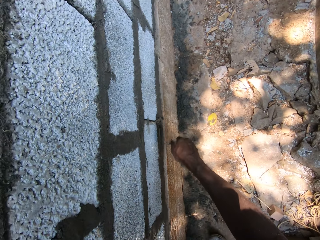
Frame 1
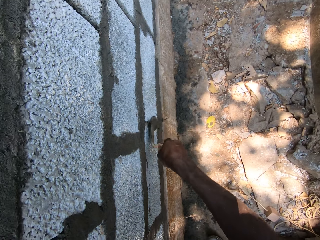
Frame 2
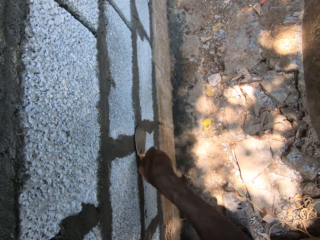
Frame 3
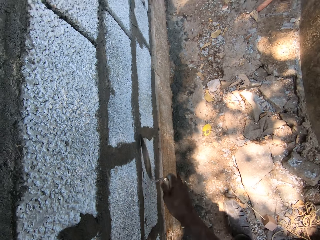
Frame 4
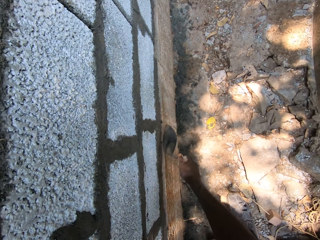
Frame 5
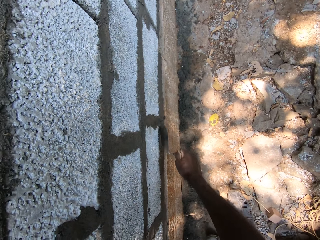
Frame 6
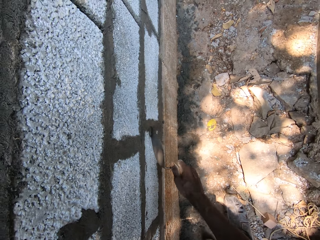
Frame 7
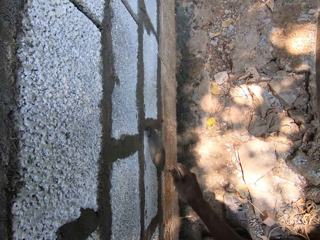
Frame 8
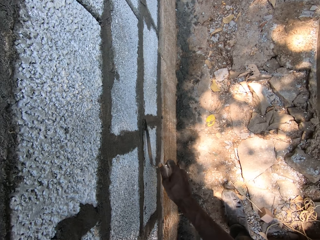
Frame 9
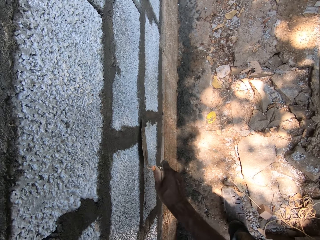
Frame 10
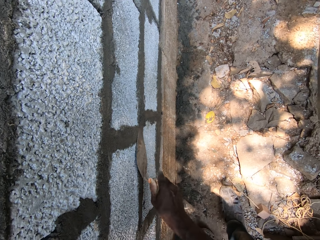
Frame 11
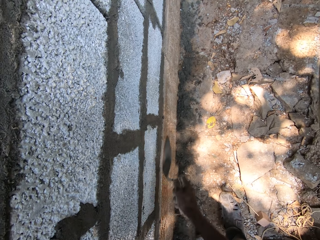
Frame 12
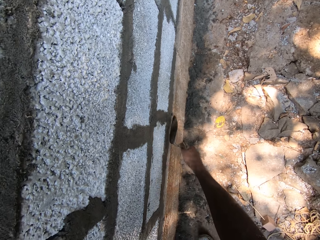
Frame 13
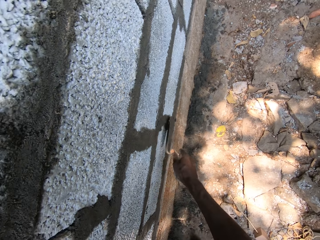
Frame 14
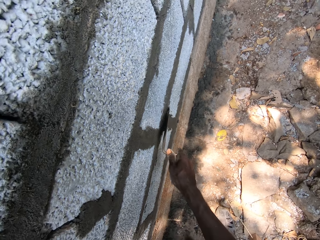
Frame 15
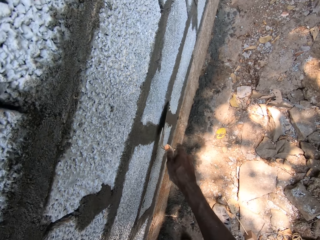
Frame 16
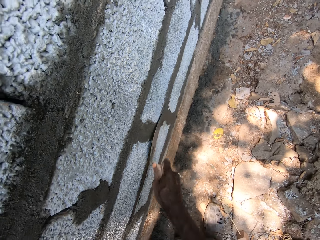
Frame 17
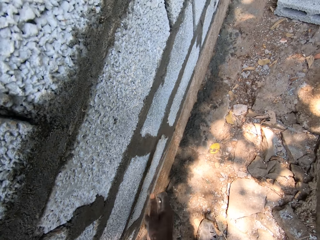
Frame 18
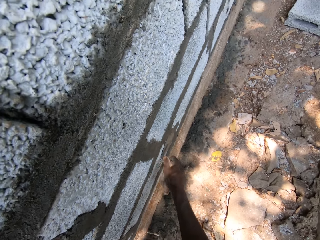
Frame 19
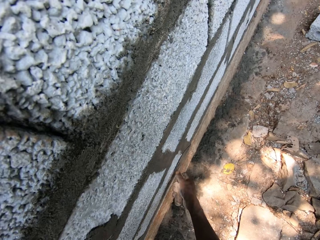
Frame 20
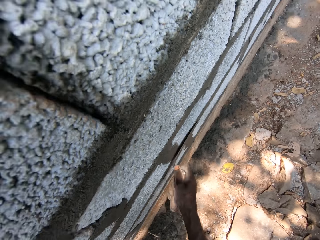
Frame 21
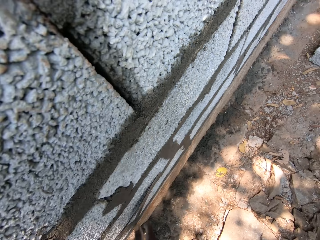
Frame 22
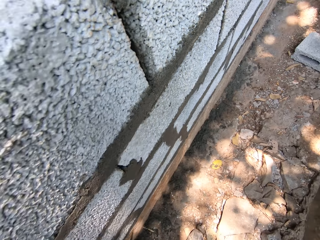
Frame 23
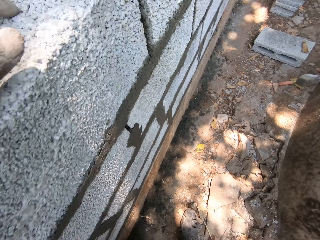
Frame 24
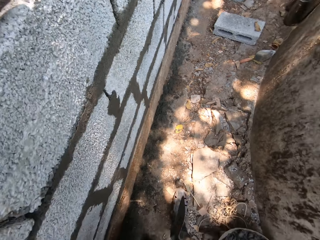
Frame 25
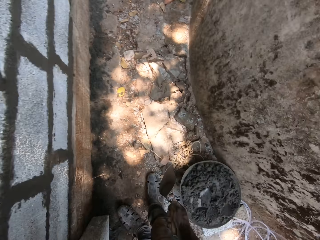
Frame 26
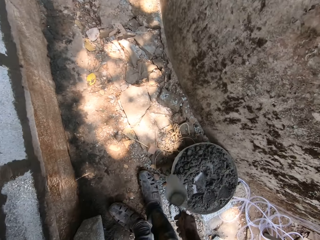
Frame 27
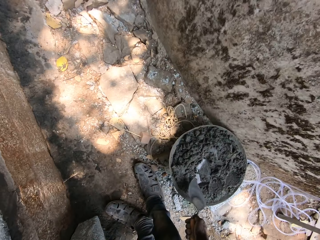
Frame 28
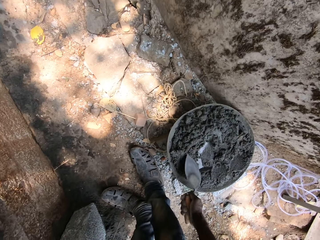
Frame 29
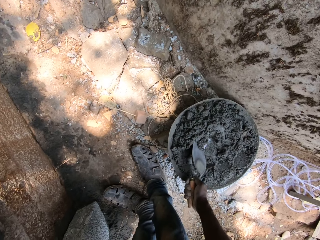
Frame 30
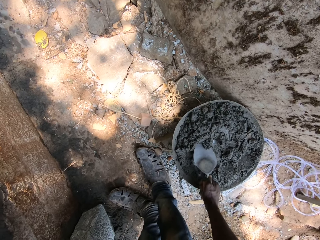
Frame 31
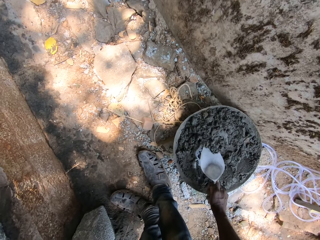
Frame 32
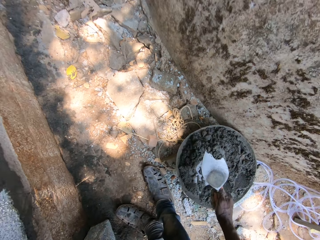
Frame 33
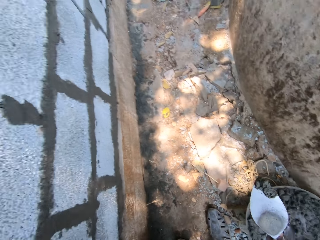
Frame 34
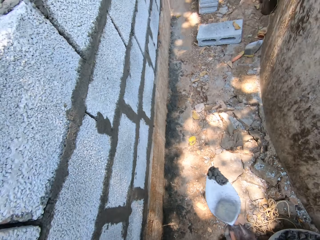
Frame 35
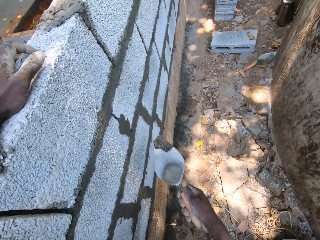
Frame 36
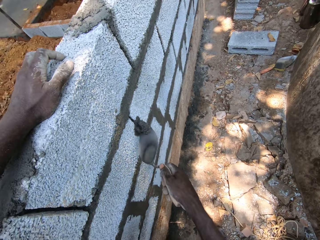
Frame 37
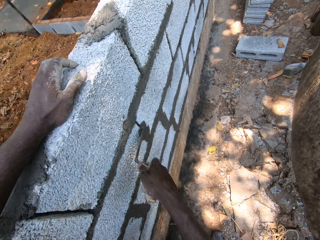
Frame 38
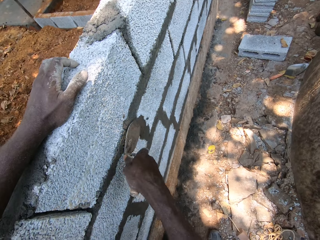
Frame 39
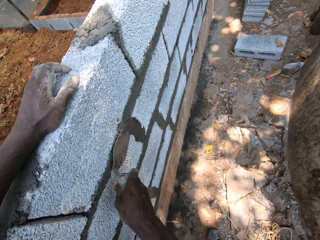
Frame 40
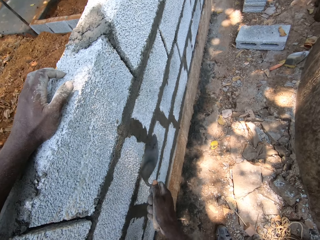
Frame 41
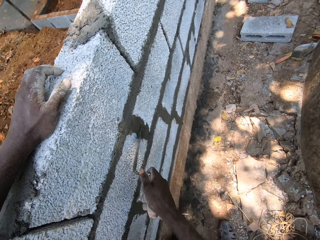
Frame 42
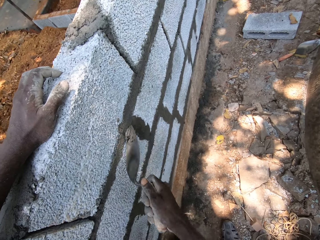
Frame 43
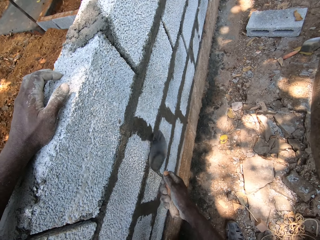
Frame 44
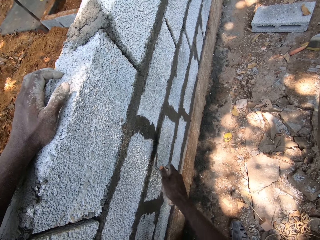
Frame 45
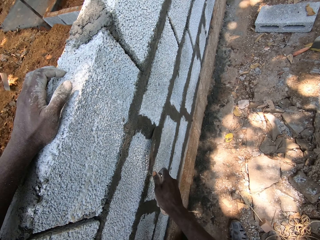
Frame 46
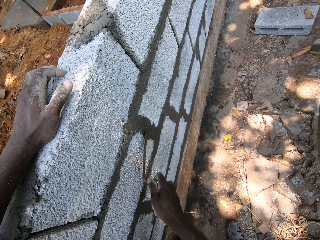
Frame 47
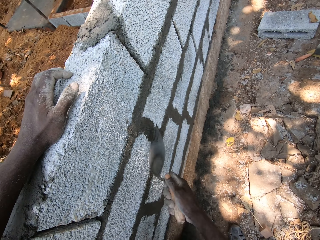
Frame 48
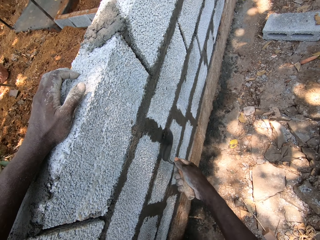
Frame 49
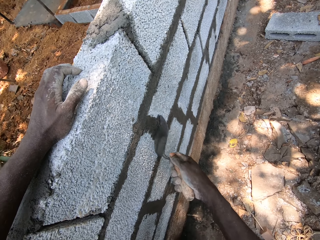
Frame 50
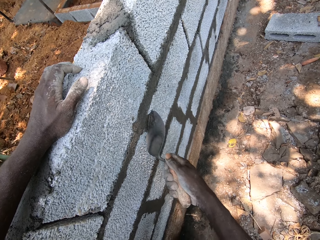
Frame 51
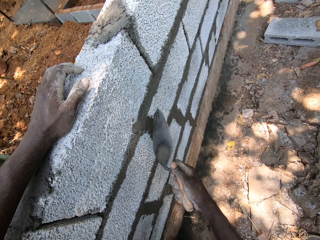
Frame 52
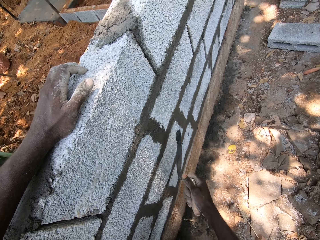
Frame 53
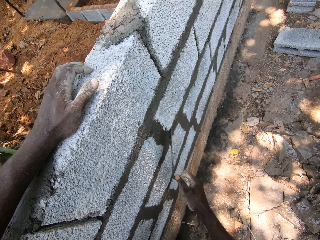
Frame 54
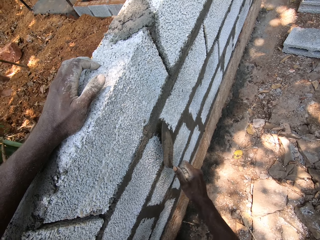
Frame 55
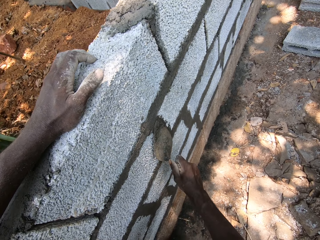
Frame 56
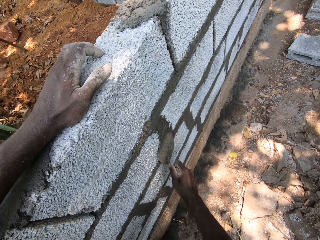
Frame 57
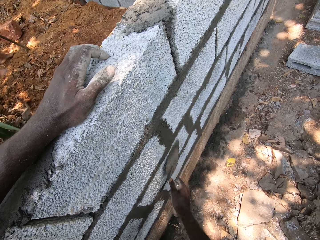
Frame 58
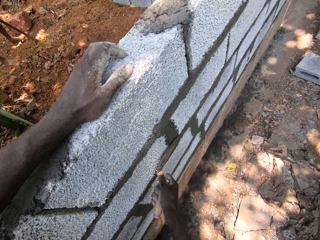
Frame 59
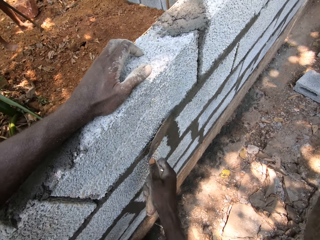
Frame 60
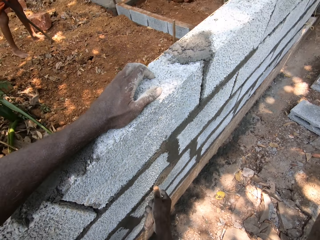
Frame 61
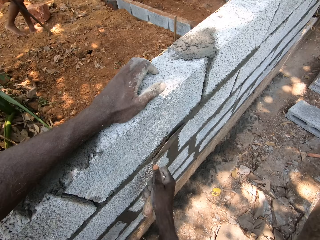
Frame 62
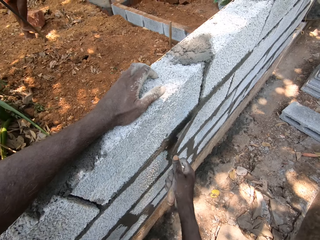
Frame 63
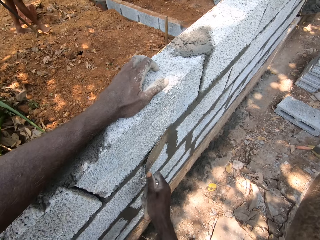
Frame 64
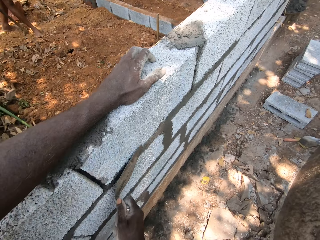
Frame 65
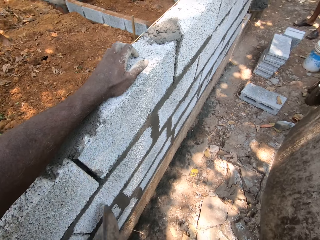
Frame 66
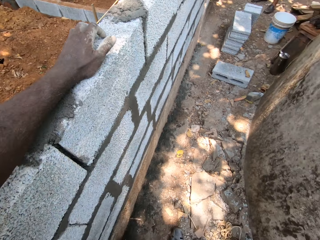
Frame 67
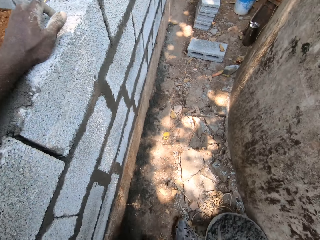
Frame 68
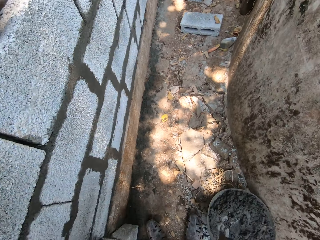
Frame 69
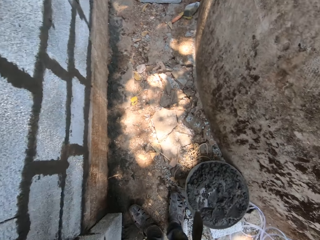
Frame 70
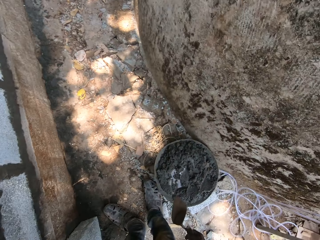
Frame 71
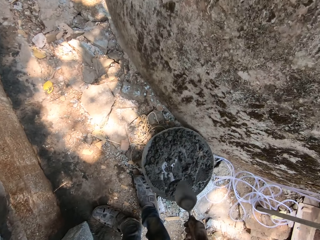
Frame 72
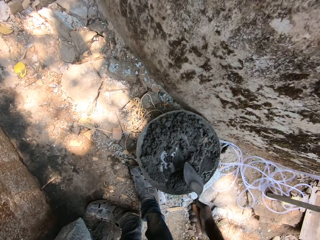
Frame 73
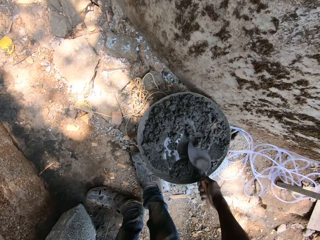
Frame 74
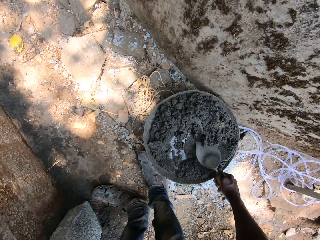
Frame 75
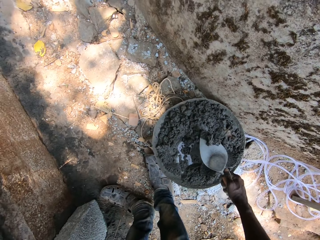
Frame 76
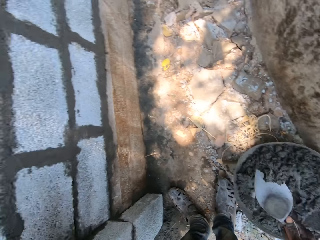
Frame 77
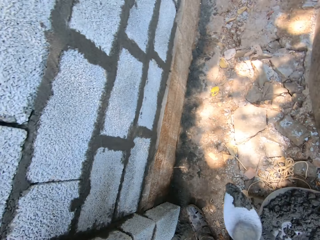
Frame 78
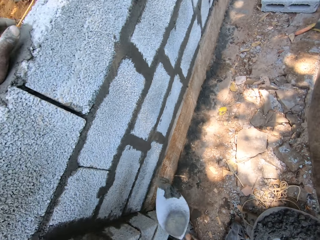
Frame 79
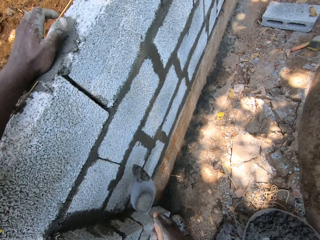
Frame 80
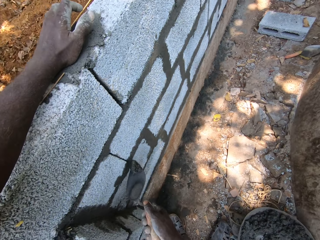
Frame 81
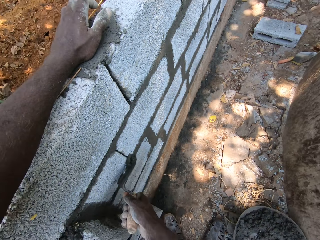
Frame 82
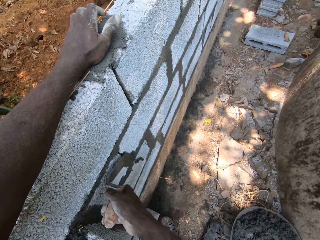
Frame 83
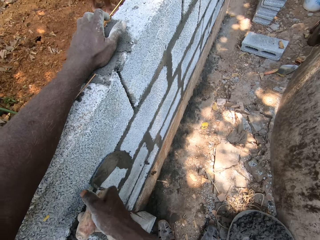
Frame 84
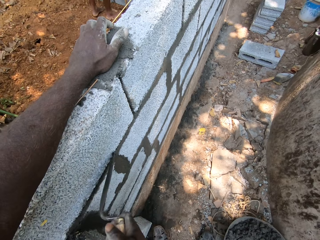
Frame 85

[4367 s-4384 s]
The camera wearer plasters the wall with mortar or cement from the brick trowel or trowel shovel in his right hand. He smoothens the cement on the bricks using the trowel shovel. He picks the mortar from a mortar pan with the brick trowel in his right hand. He plasters the wall with the mortar from the brick trowel in his right hand. He smoothens the cement on the bricks using the trowel shovel. He picks the mortar from the mortar pan with the brick trowel in his right hand. He plasters the wall with the mortar from the brick trowel in his right hand.

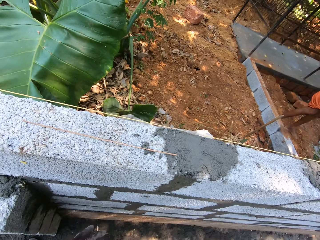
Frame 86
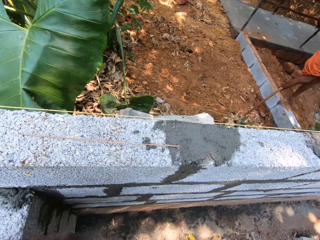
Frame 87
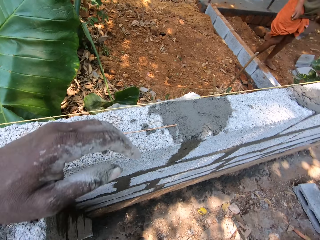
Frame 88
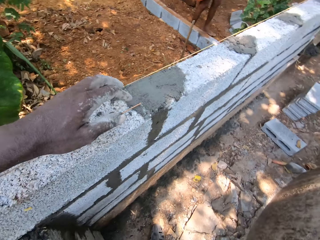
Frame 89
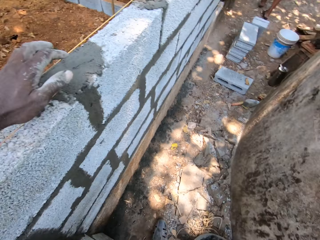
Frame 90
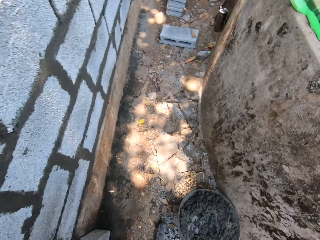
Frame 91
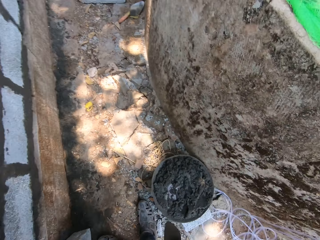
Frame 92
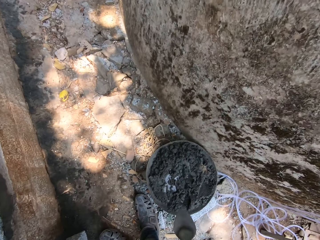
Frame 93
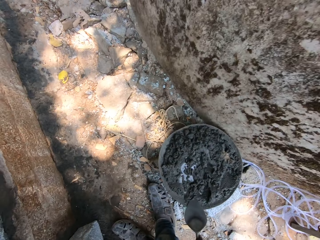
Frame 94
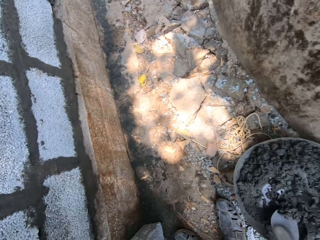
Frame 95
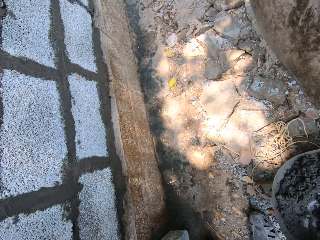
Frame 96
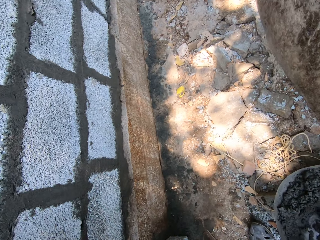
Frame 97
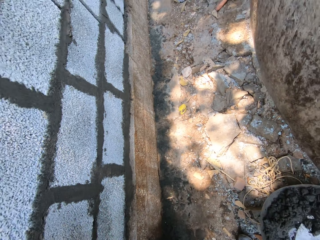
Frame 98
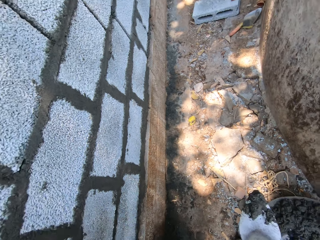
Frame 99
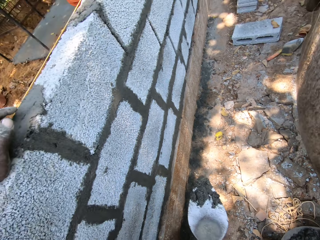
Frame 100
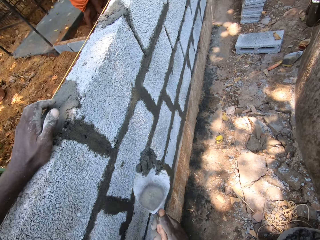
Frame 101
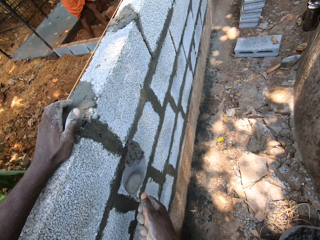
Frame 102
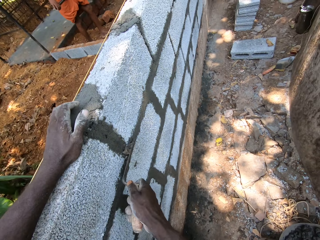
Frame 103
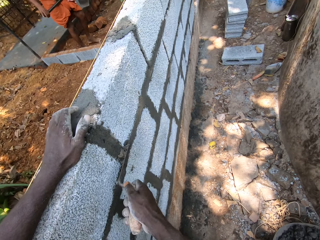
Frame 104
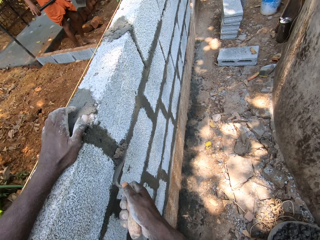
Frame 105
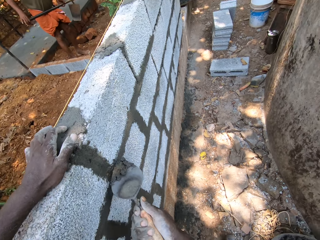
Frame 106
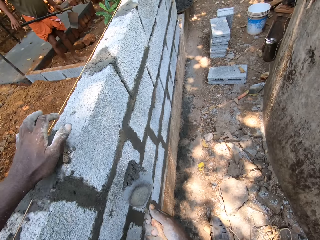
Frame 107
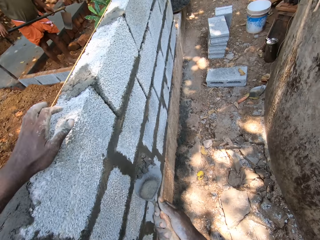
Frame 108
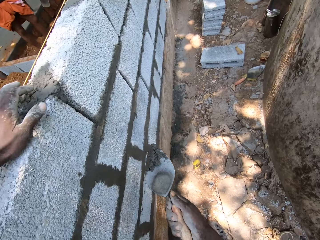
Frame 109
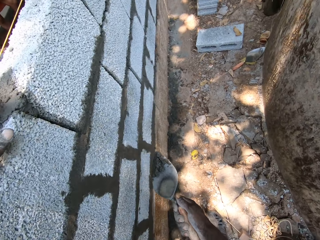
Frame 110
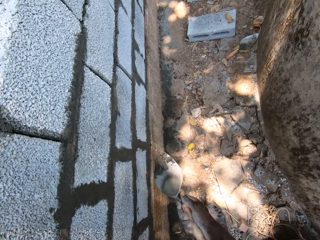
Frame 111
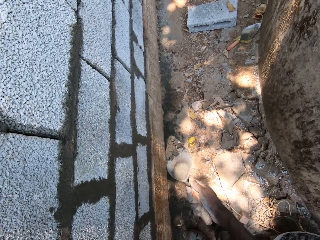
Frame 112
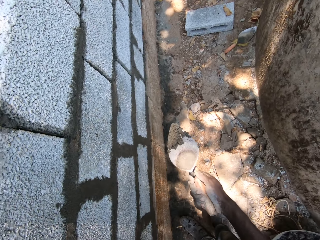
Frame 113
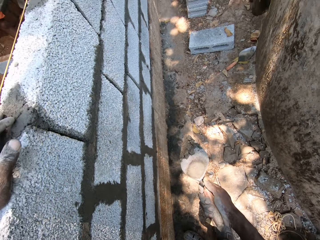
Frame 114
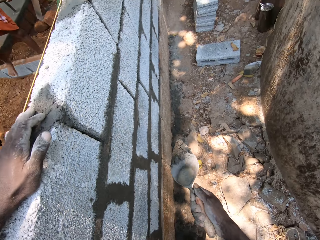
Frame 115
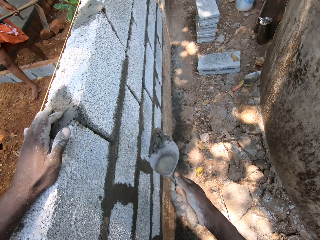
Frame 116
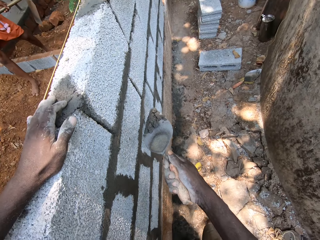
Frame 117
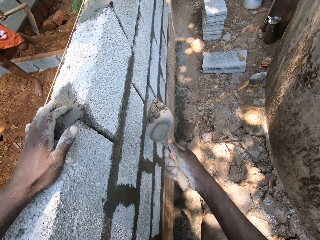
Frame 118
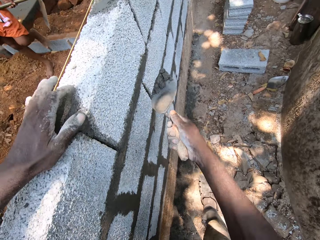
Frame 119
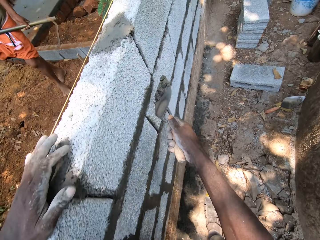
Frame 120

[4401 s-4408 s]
The camera wearer picks mortar or cement from a mortar pan with the brick trowel or trowel shovel in his right hand. He plasters the wall with the mortar from the brick trowel in his right hand. He smoothens the cement on the bricks using the trowel shovel.
